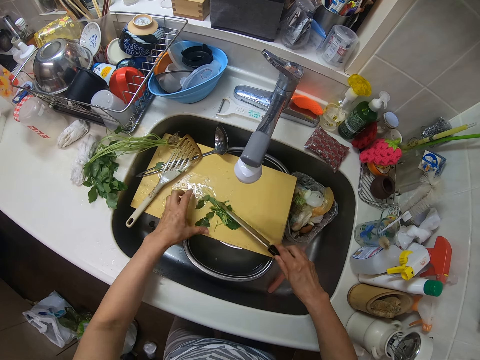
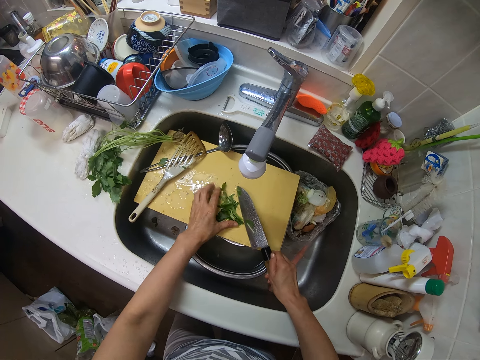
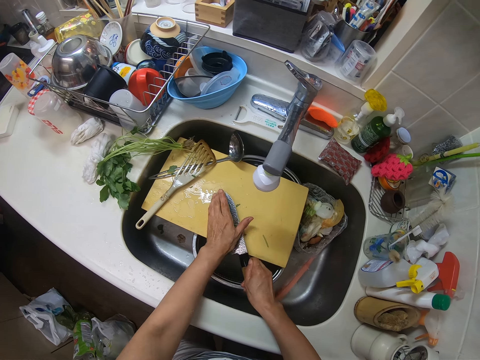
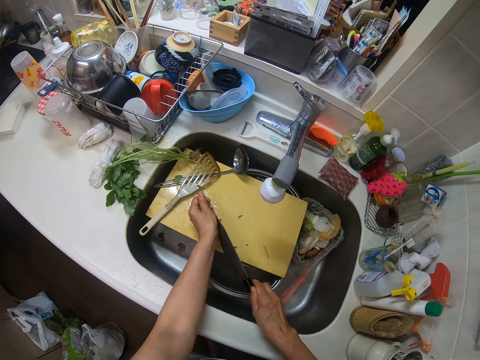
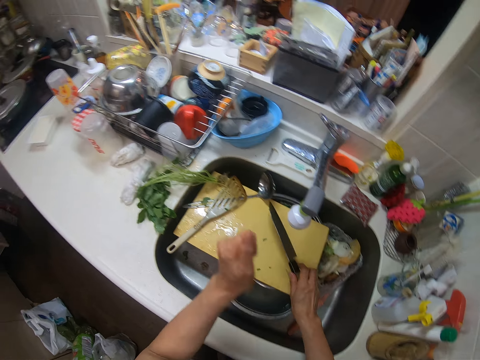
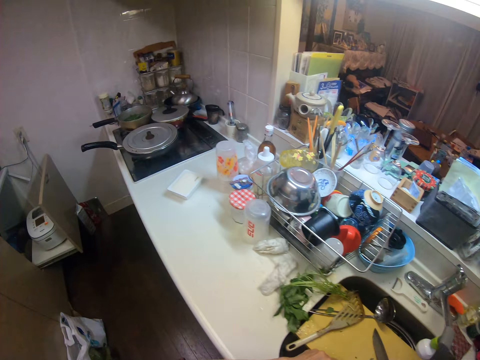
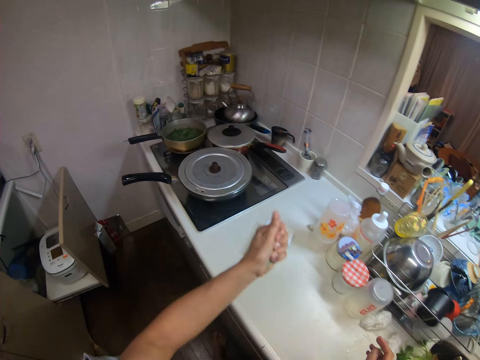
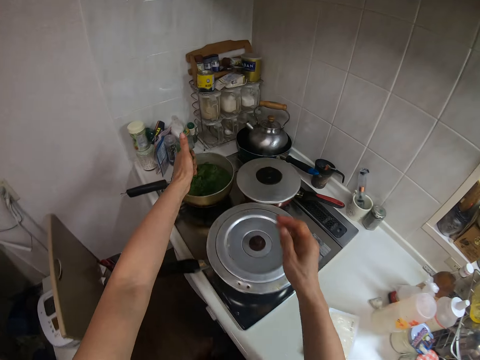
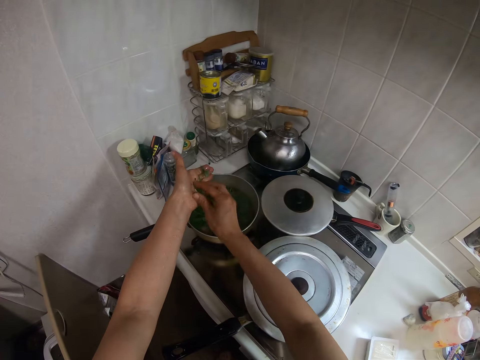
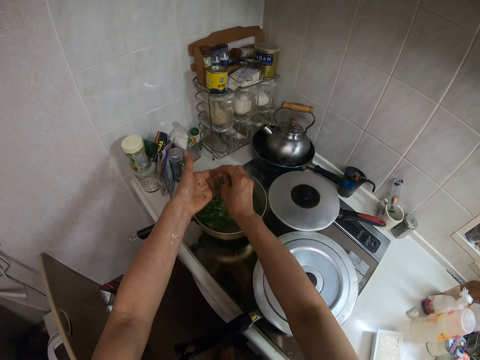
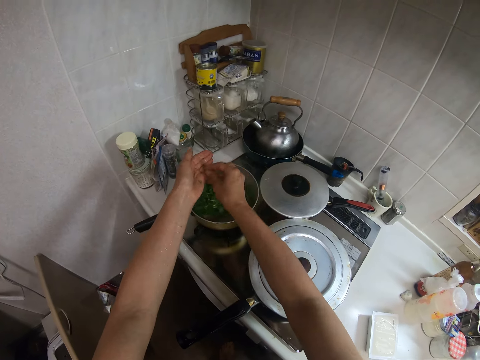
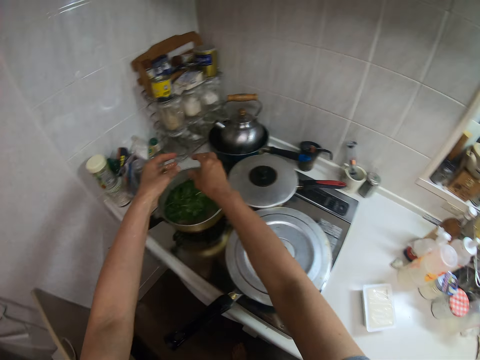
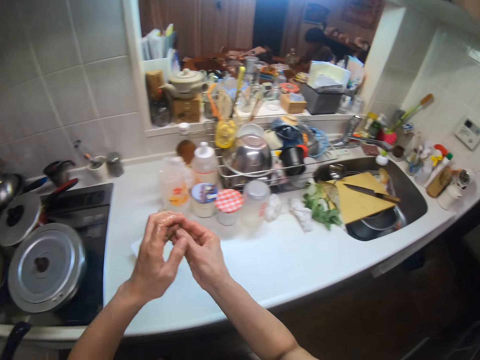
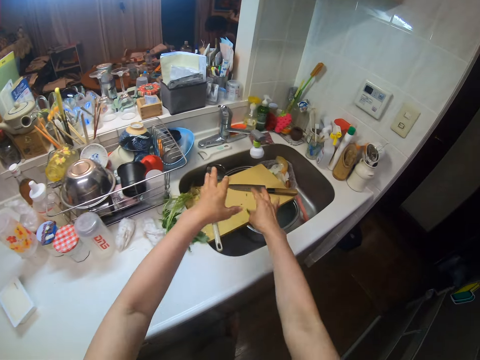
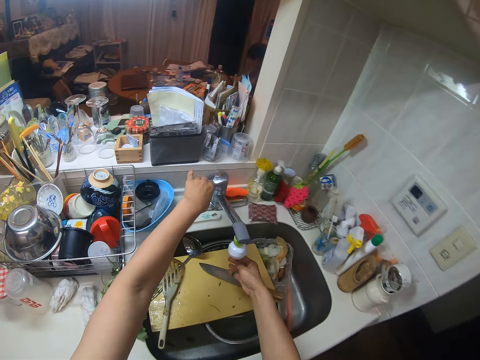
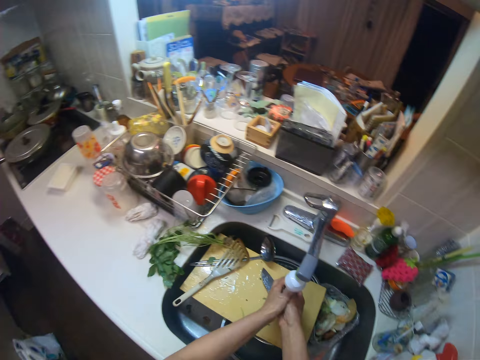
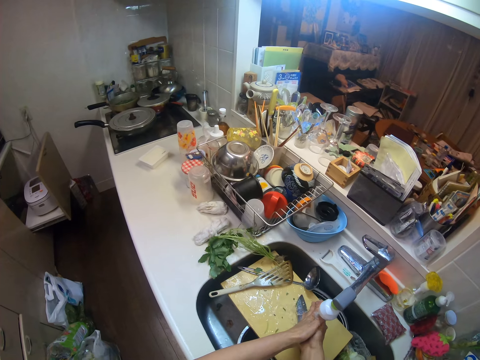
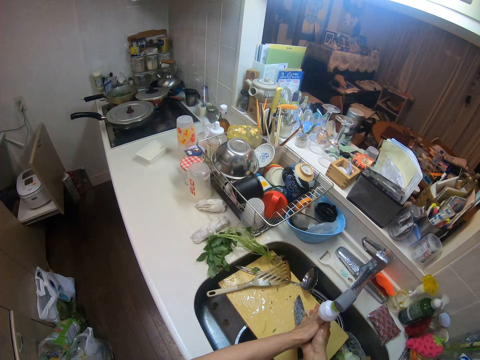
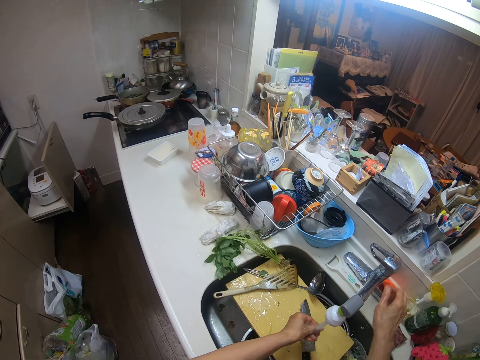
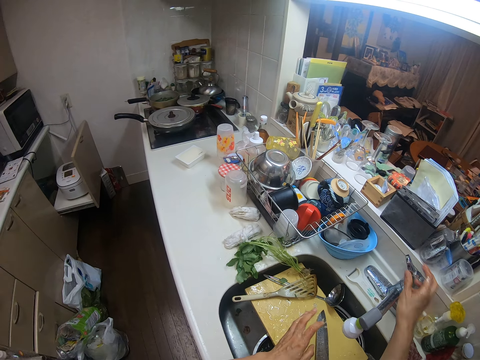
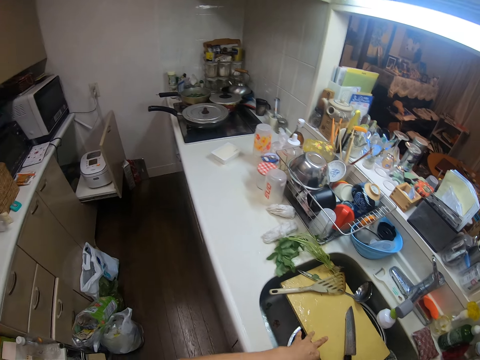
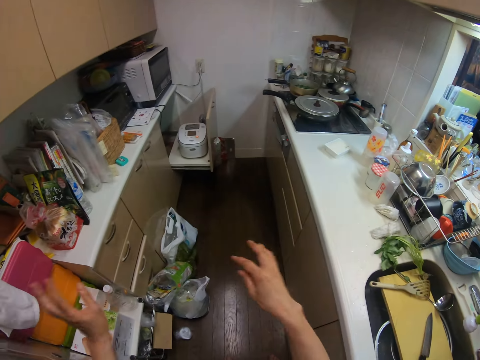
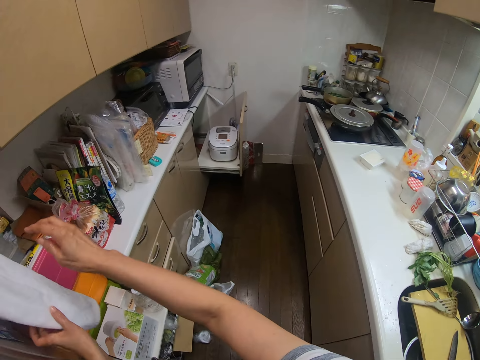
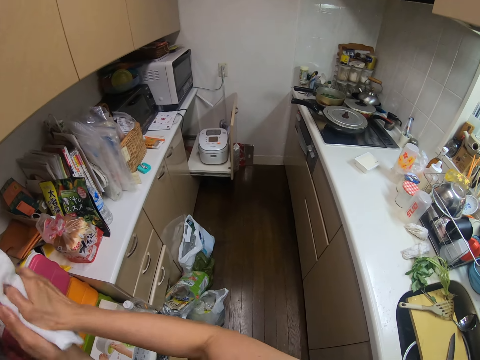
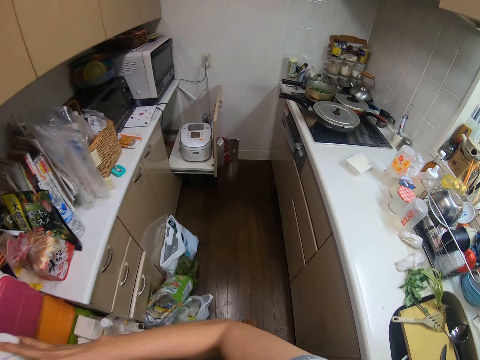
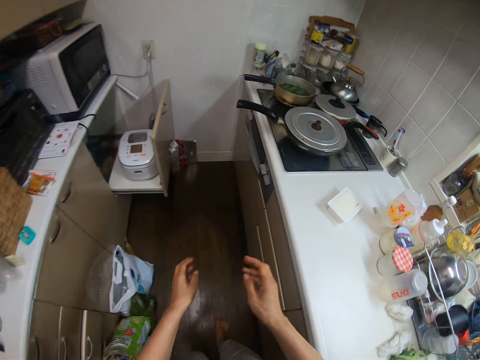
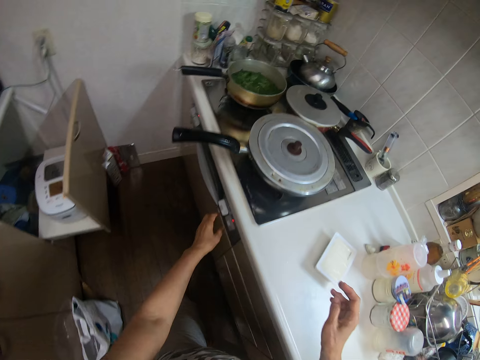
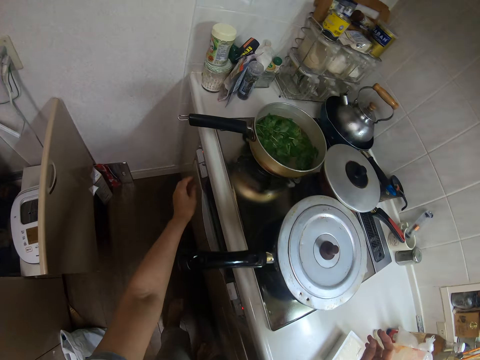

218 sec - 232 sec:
The camera wearer packs the vegetables from the chopping board. She walks in the kitchen. She drops the knife on the chopping board. She drops the vegetables in the frying pan. She walks in the kitchen. She turns on the tap. She rinses her hands with water. She turns off the tap. She turns. She cleans her hands with the kitchen towel. She turns.

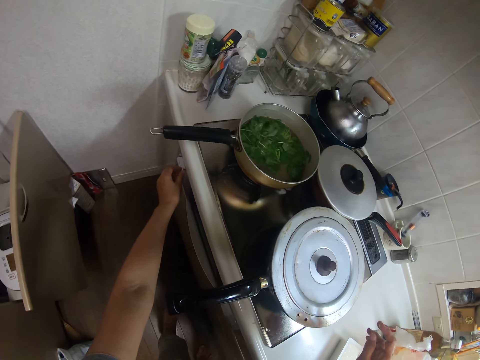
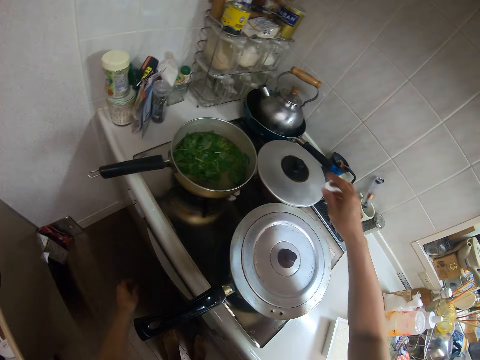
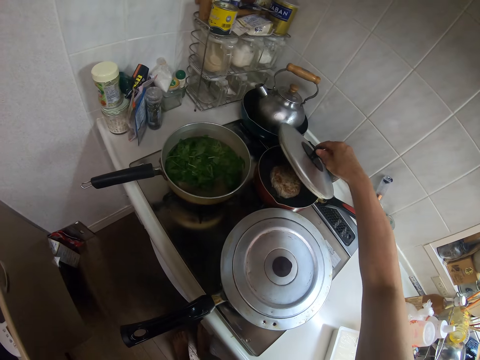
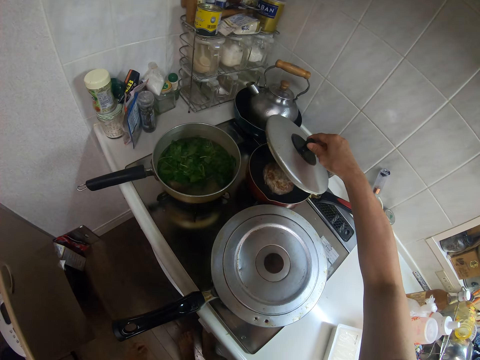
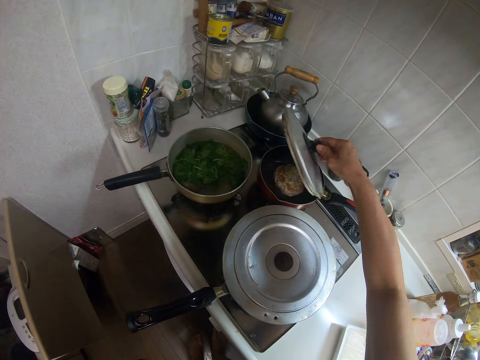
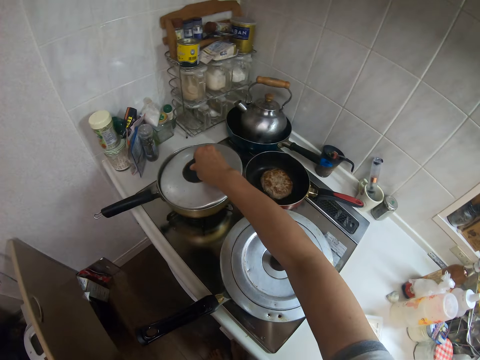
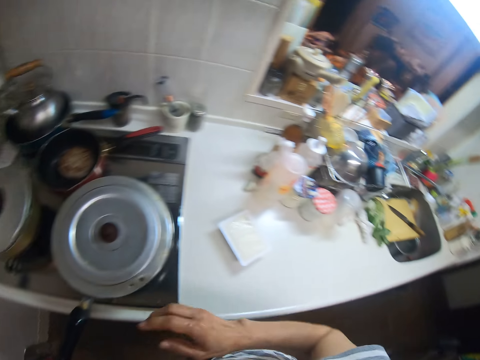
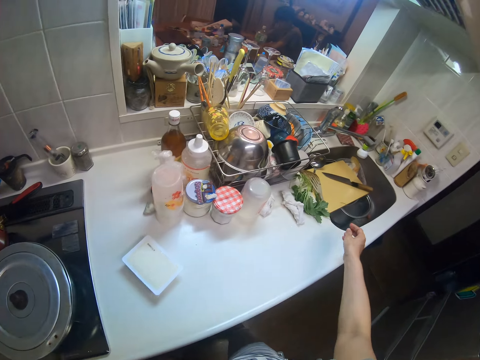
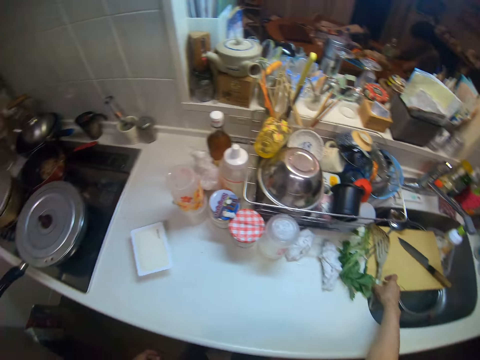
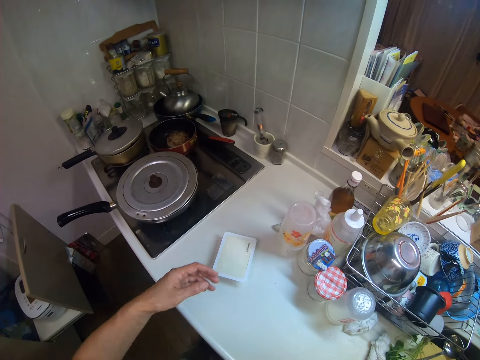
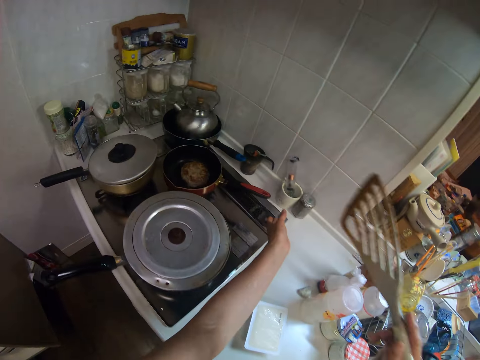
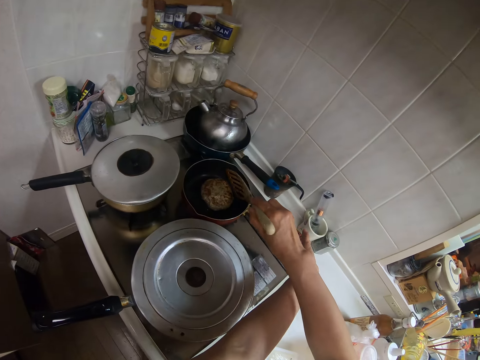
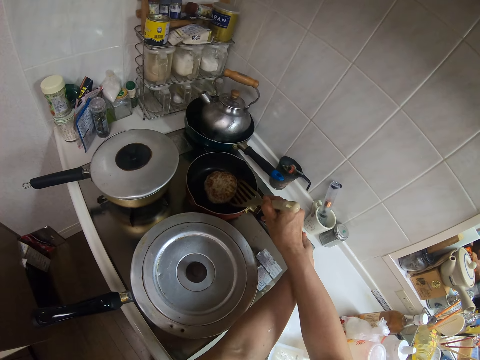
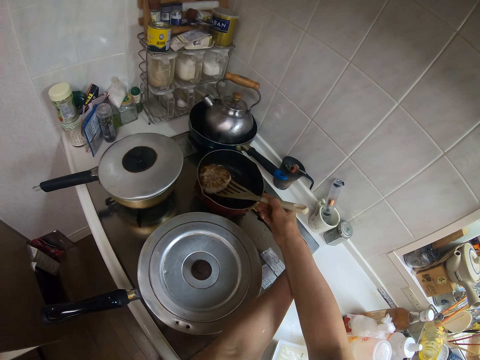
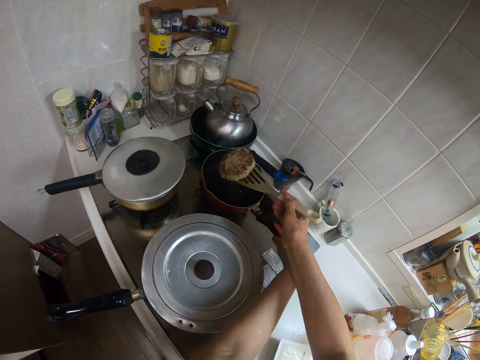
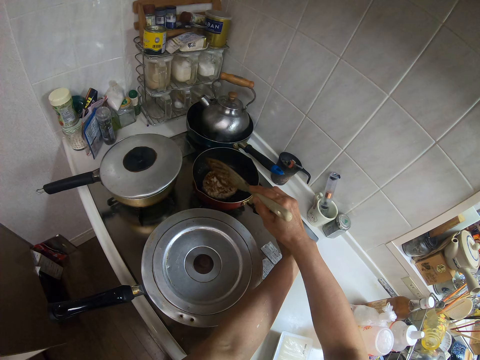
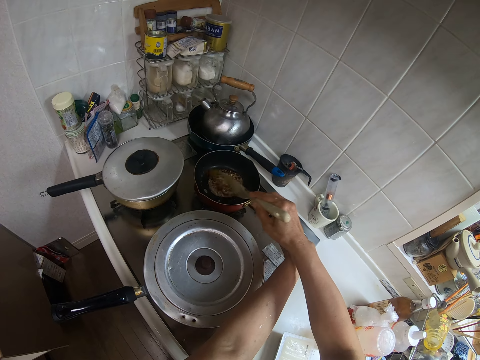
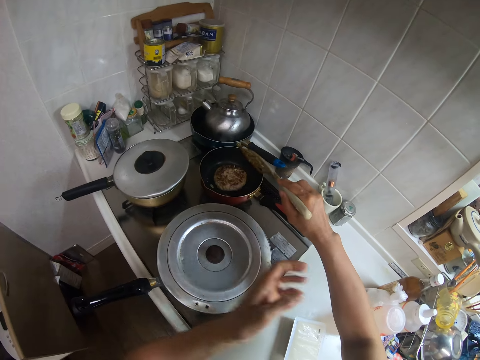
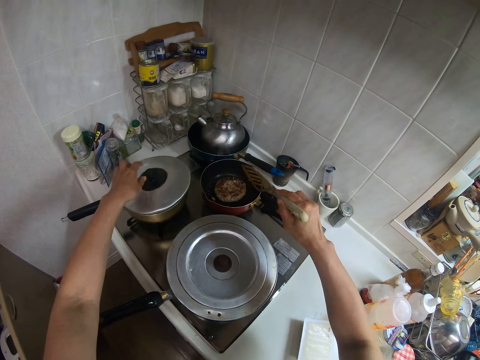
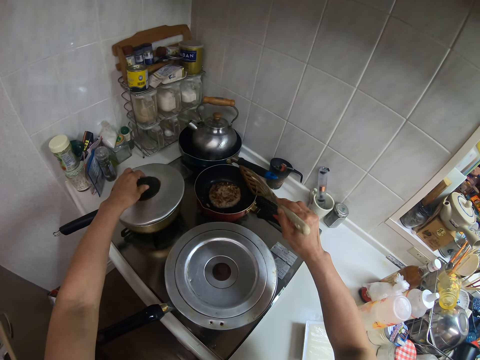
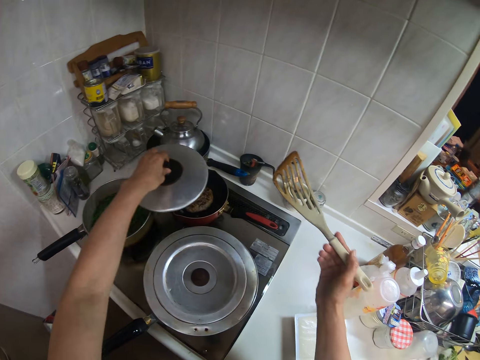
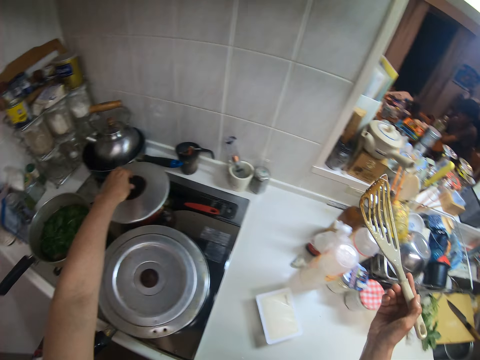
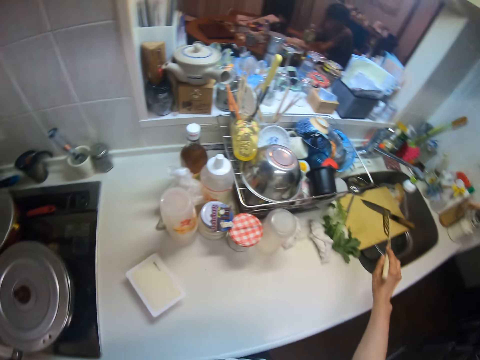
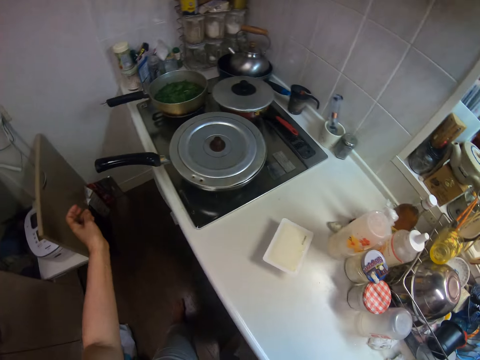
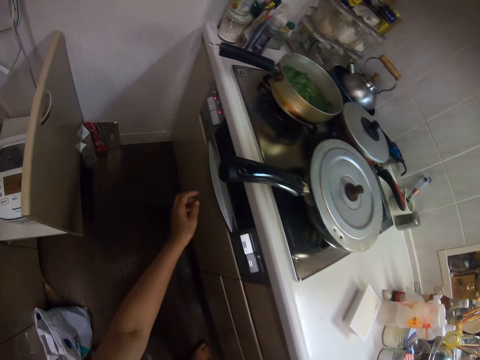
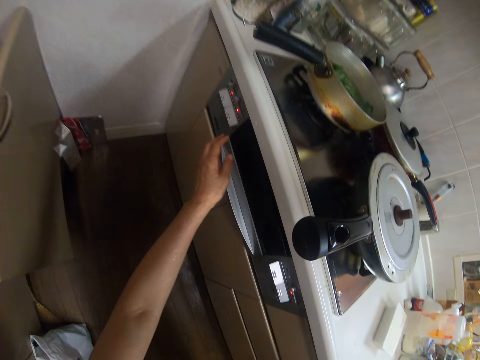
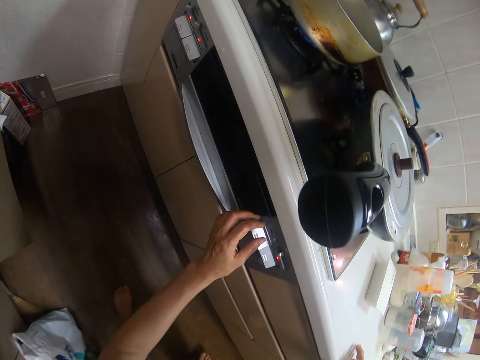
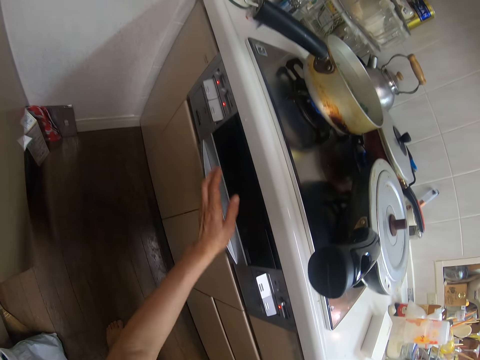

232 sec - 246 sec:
The camera wearer presses a button on the cooker. He removes the cover of the frying pan. He shakes the pan lid. He puts the cover on another frying pan. He stretches his hand towards the spatula. He picks up the slotted spoon. He flips the meatloaf with the spatula. He touches the pan. He shakes the slotted spoon. He picks up the cover from the other frying pan. He covers the frying pan. He drops the spatula on the chopping board. He operates the cooking gas.
